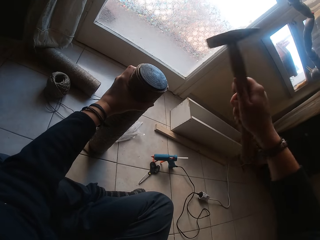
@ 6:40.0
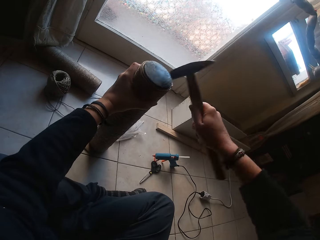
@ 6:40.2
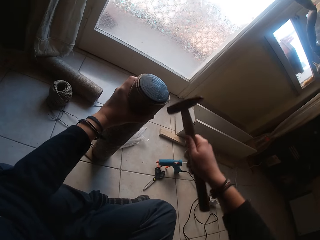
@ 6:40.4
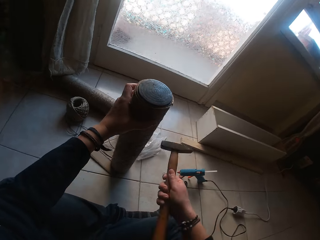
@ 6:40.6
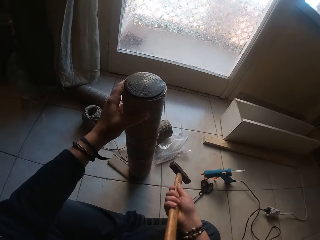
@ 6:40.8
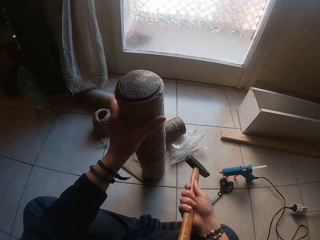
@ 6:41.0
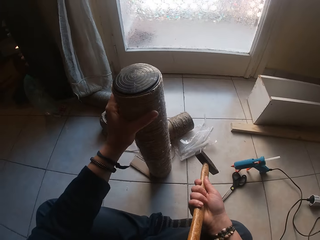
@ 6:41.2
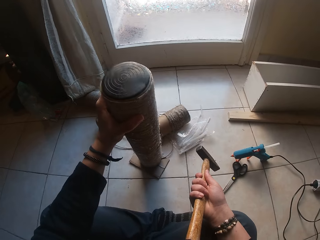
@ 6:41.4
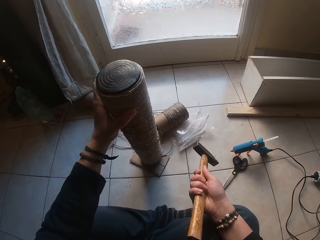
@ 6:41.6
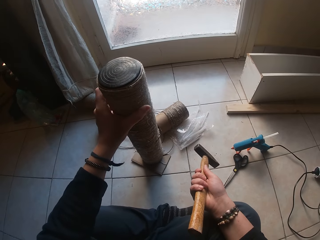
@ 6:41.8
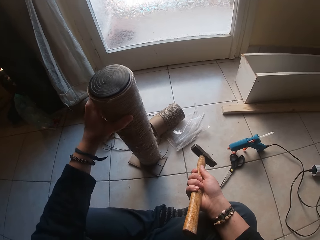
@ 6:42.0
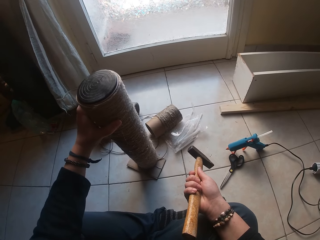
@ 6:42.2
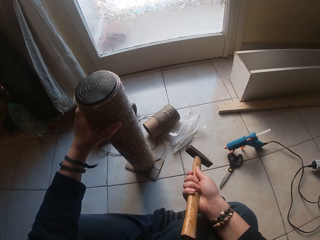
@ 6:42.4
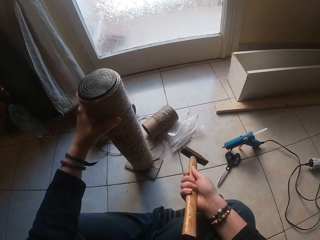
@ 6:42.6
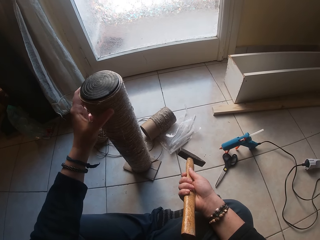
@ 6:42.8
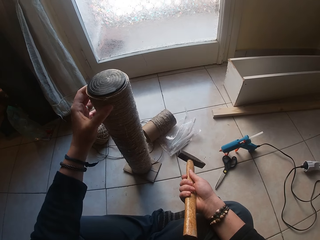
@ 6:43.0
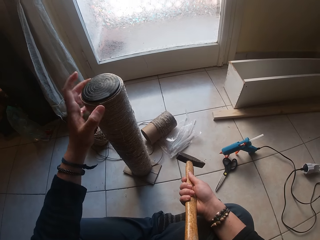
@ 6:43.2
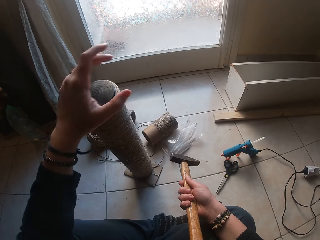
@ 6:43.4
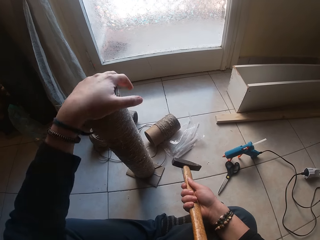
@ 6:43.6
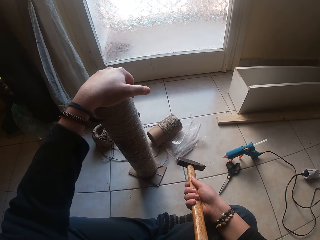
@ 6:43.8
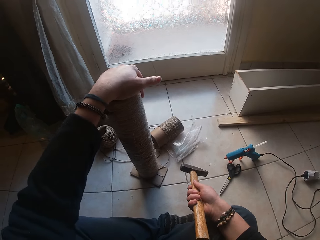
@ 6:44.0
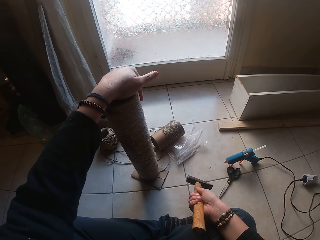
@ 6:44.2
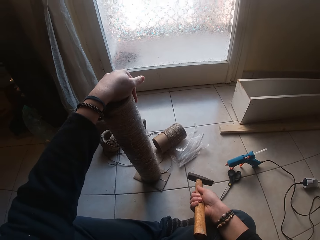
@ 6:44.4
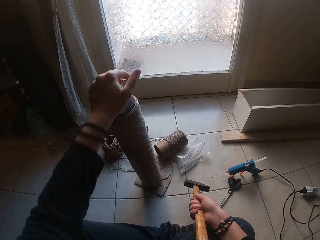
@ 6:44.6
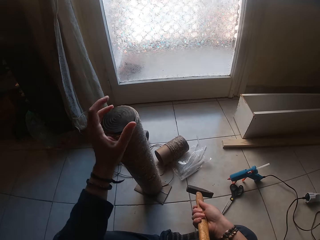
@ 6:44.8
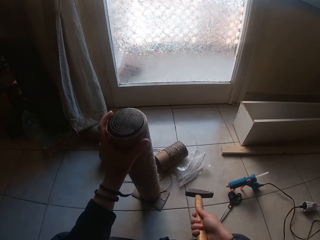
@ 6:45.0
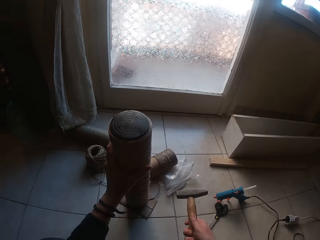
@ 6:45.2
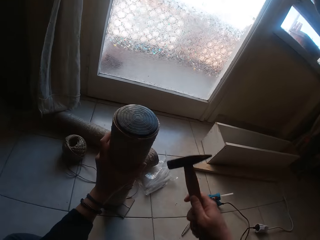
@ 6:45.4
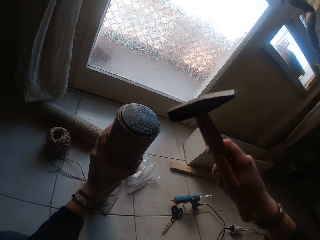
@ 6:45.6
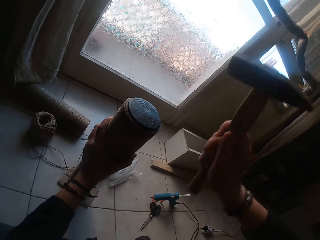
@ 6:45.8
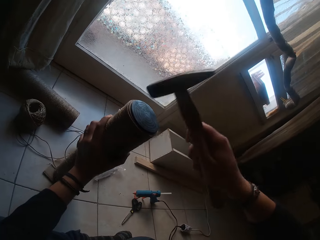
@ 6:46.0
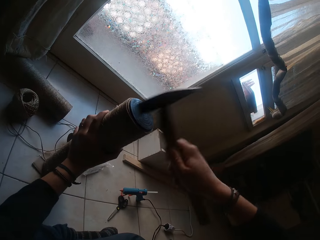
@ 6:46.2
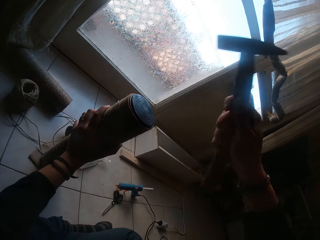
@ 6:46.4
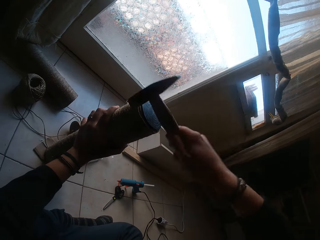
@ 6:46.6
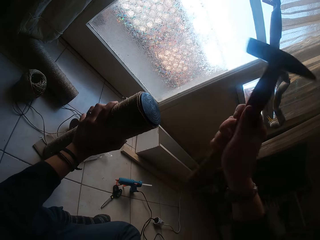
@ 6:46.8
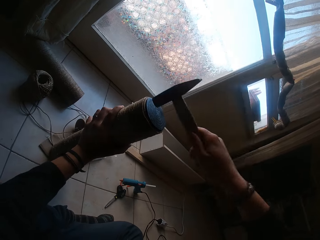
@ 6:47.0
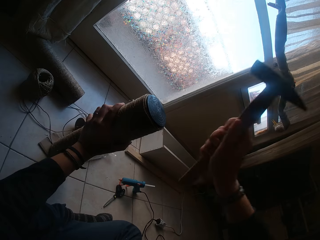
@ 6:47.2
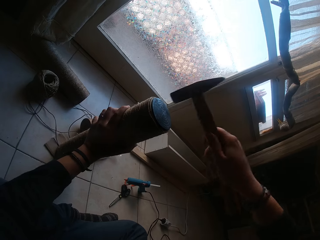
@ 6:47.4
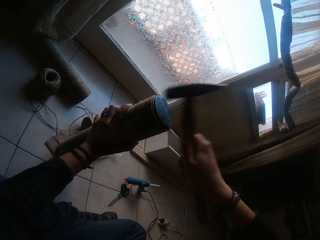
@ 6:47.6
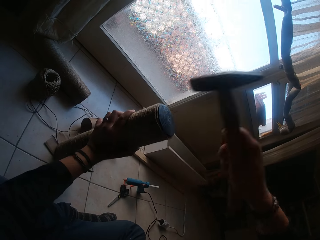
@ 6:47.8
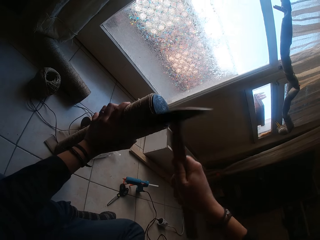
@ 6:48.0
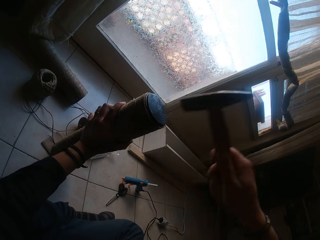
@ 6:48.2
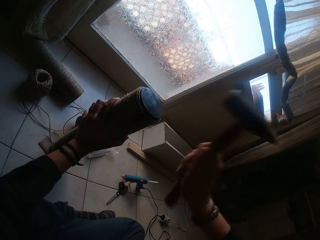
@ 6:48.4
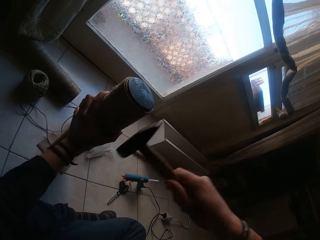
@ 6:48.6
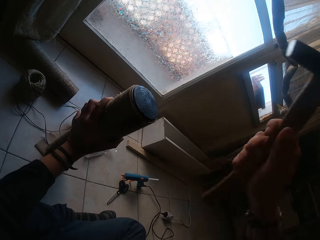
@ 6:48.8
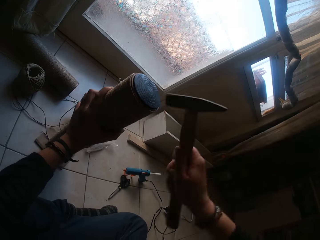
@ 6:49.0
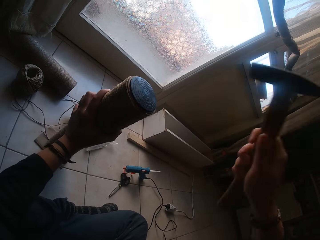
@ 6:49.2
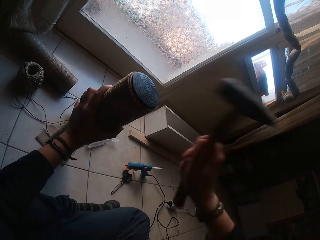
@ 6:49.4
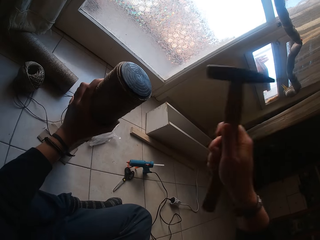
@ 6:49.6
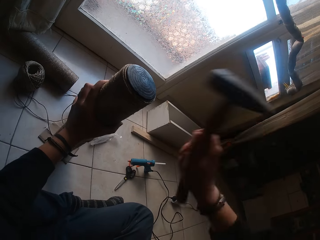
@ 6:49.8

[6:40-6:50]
The camera wearer rotates the cardboard tube in his left hand. He places his left hand on the cardboard tube cover. He holds the cardboard tube with his left hand. He hits the cardboard tube cover with the hammer in his right hand.

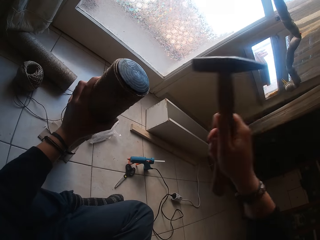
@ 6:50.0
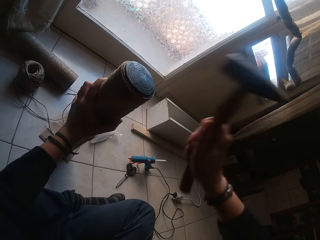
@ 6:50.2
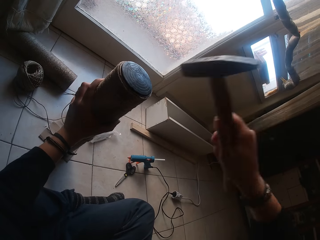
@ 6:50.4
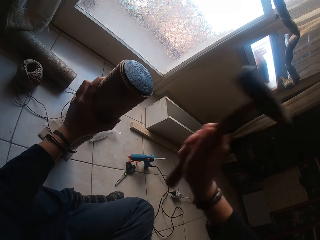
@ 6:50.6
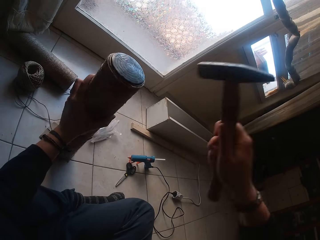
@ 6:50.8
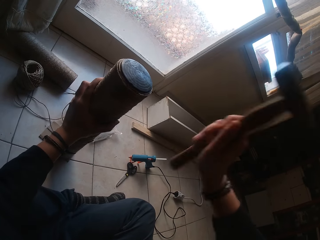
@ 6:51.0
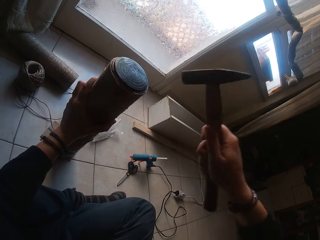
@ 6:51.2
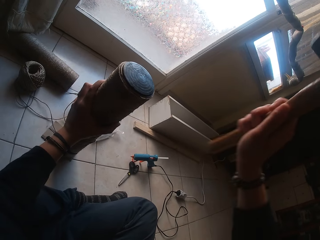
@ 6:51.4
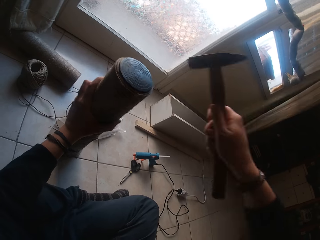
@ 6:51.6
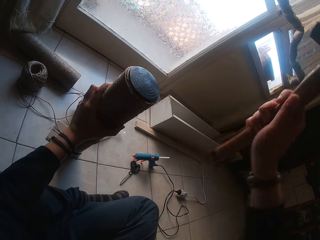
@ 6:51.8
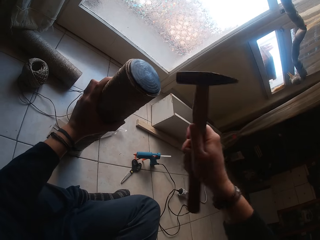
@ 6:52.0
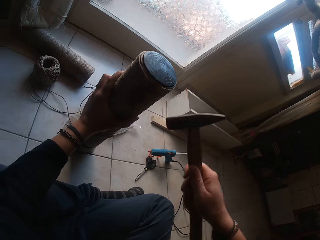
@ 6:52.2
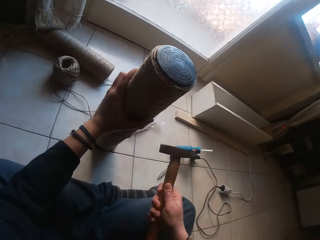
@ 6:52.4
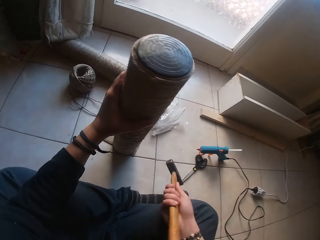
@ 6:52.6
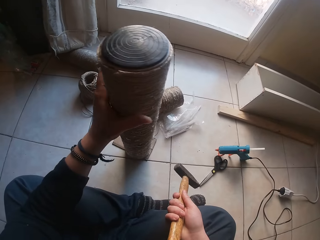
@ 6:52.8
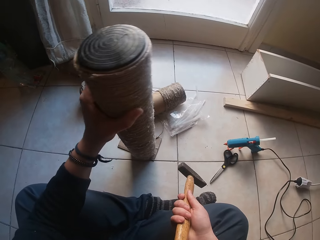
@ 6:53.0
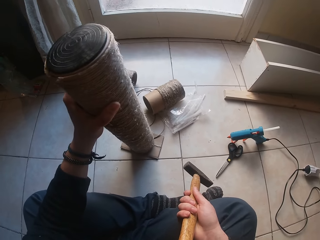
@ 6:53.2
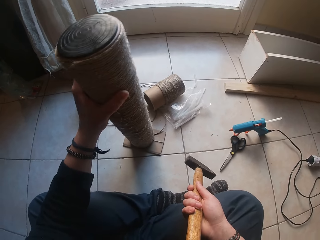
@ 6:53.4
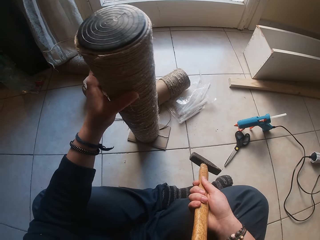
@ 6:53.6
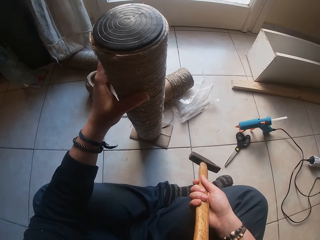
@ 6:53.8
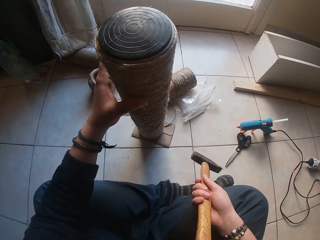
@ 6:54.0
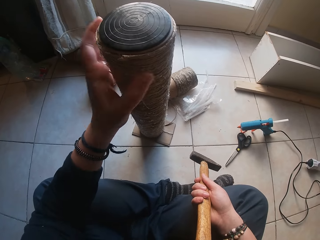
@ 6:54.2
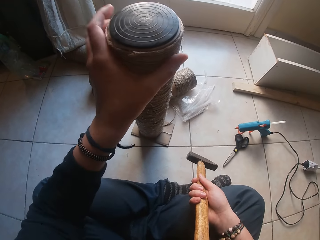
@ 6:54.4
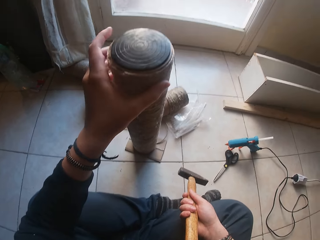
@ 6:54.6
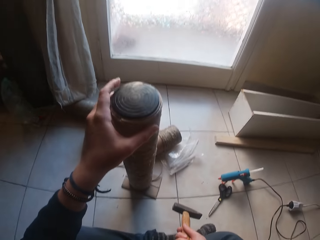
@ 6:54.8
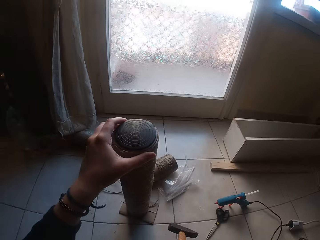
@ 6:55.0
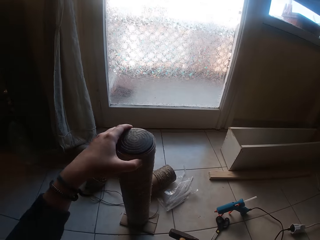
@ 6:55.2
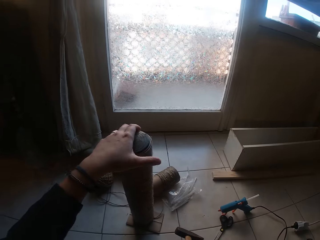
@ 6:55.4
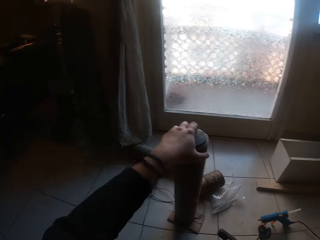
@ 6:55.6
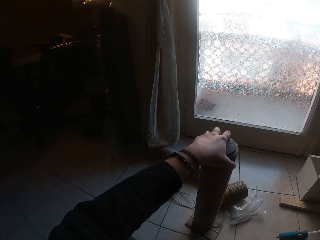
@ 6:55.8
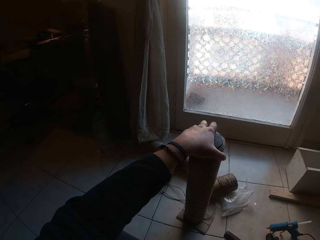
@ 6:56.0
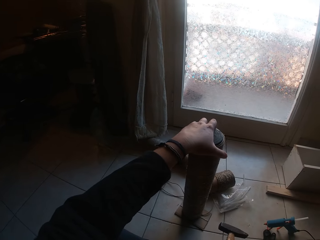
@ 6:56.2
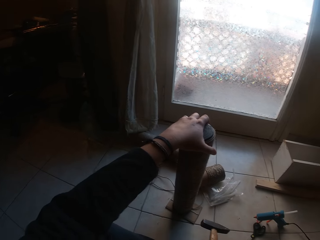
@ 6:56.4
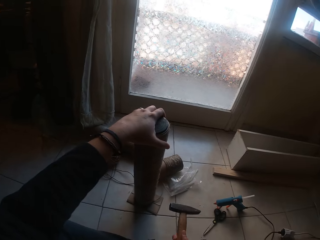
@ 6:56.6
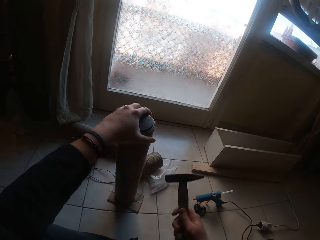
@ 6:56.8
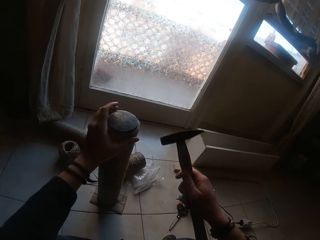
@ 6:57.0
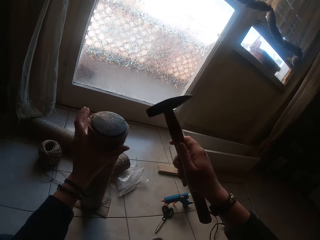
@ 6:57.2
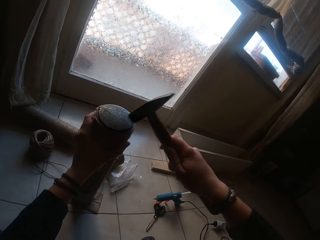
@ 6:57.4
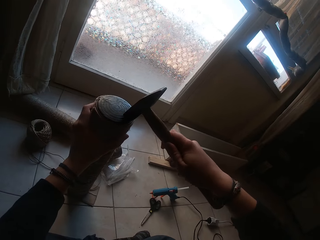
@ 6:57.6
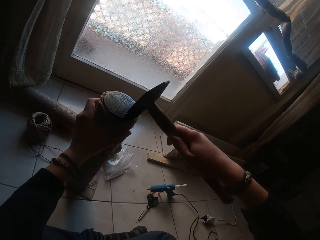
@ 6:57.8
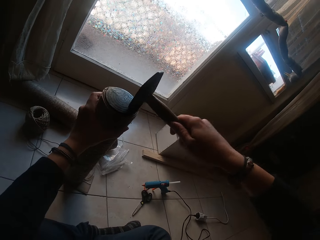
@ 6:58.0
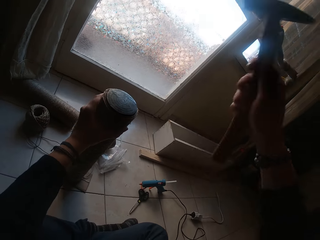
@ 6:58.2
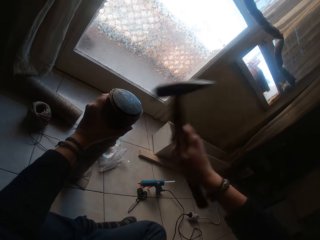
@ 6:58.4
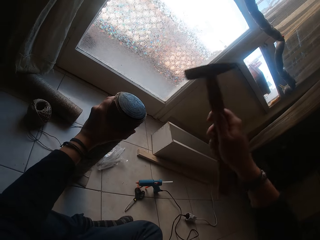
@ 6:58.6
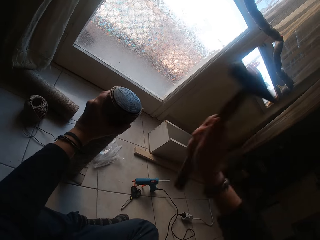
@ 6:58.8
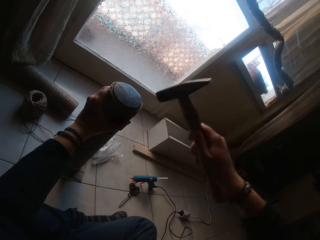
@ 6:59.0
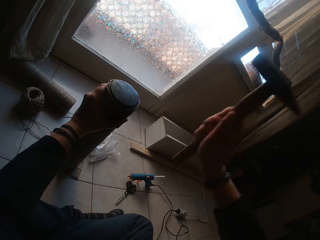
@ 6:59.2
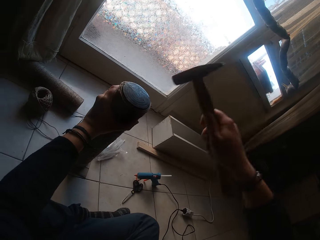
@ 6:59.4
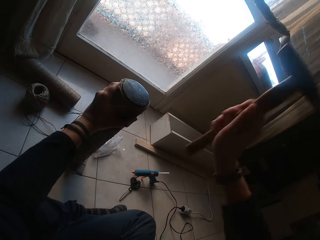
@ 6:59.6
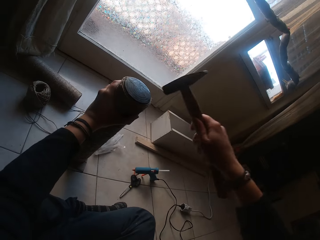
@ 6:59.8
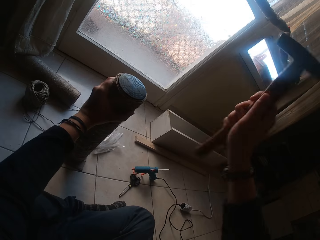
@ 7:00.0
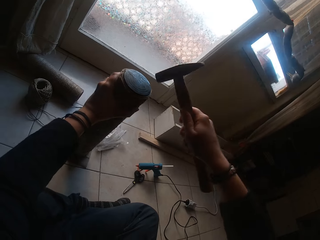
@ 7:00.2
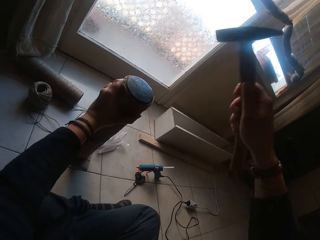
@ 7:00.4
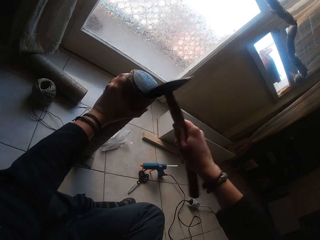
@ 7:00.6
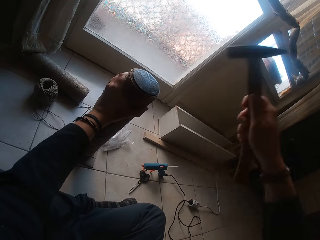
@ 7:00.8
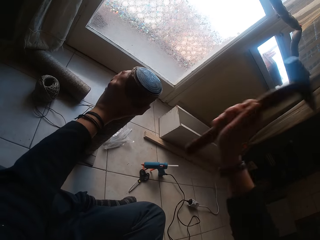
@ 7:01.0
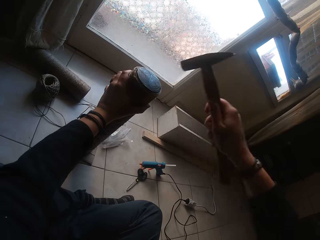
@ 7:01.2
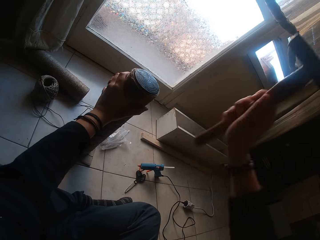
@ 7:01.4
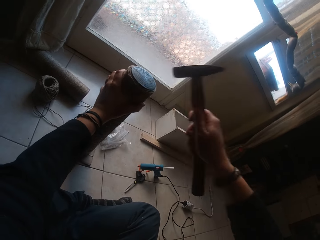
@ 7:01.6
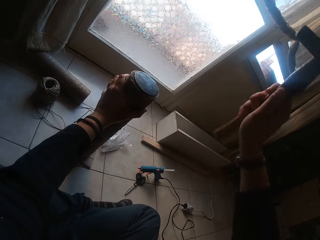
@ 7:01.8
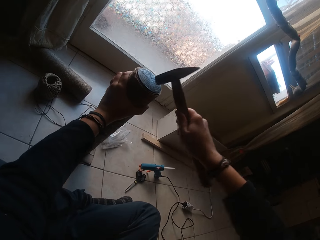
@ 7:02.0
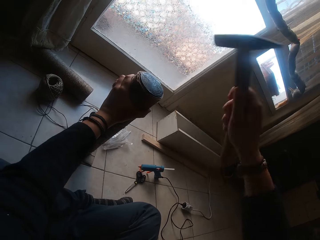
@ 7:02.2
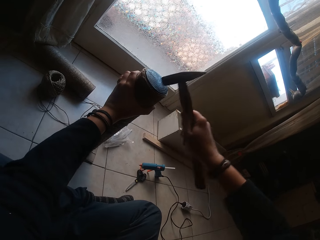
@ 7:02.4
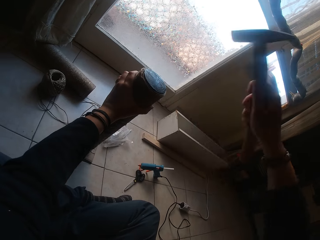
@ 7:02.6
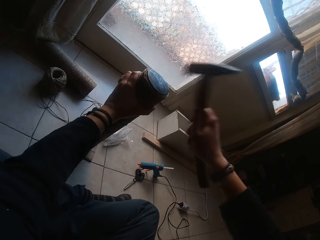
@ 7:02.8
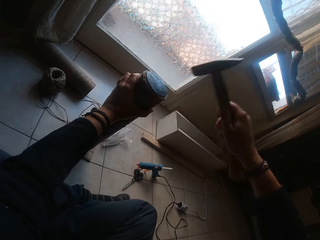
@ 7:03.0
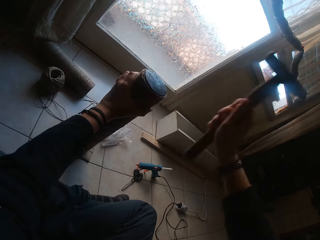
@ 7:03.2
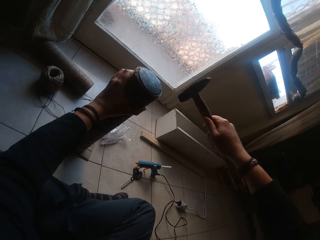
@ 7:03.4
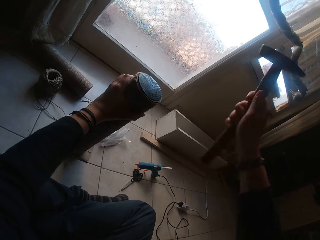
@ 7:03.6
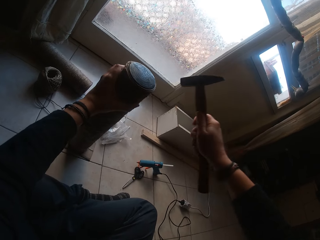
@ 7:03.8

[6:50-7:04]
The camera wearer adjusts the cardboard tube in his left hand on the rectangular cardboard on the floor. He rotates the cardboard tube in his left hand. He holds the cardboard tube with his left hand. He hits the cardboard tube cover with the hammer in his right hand.
